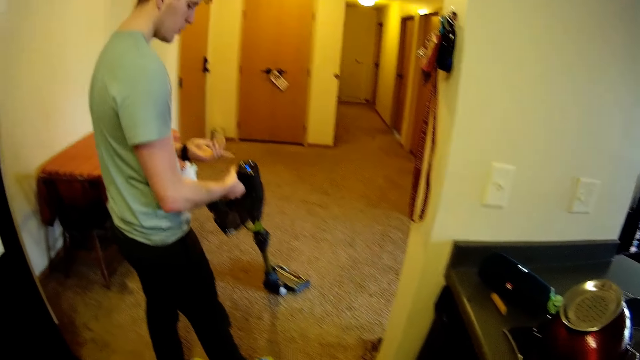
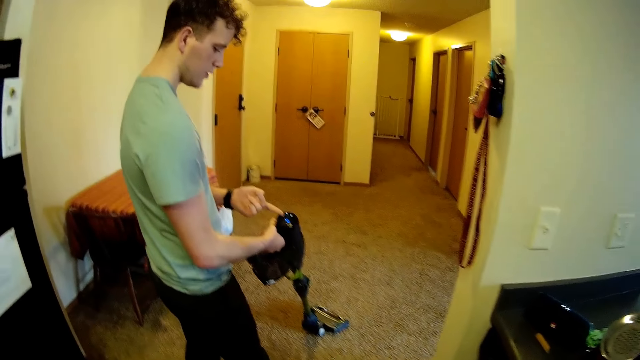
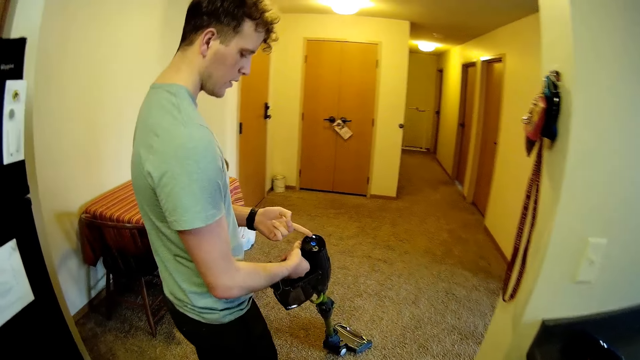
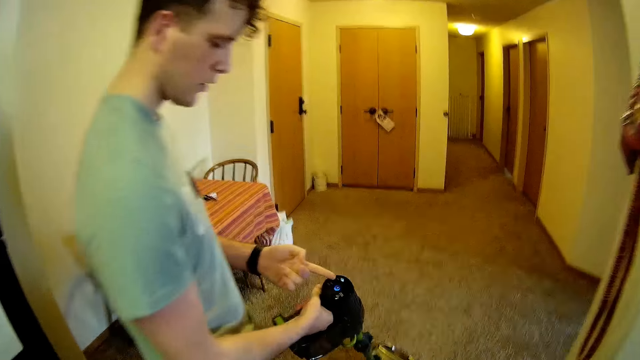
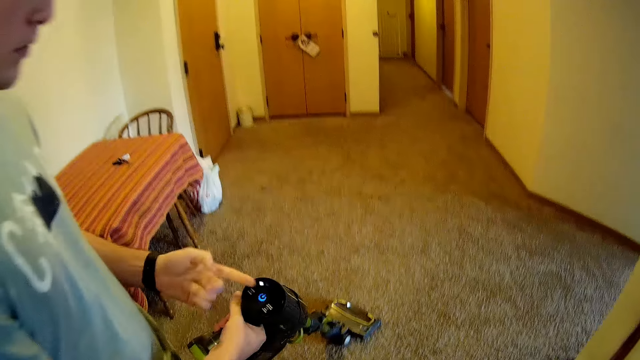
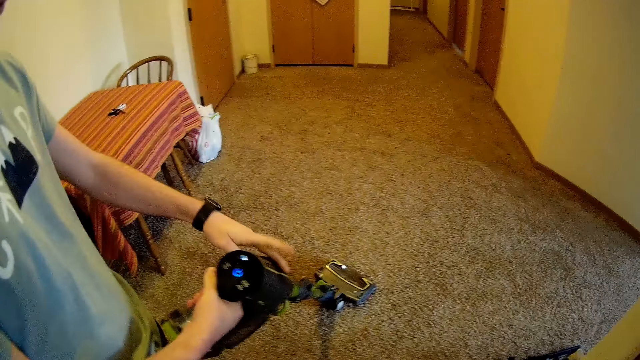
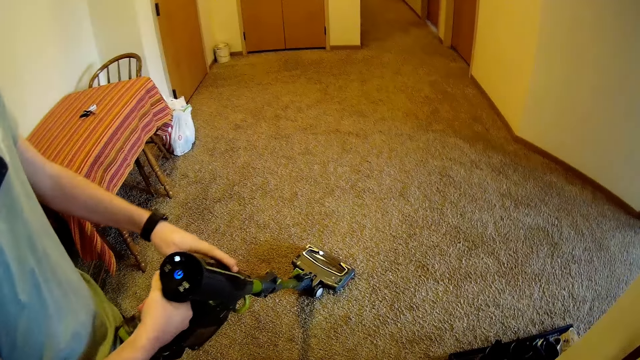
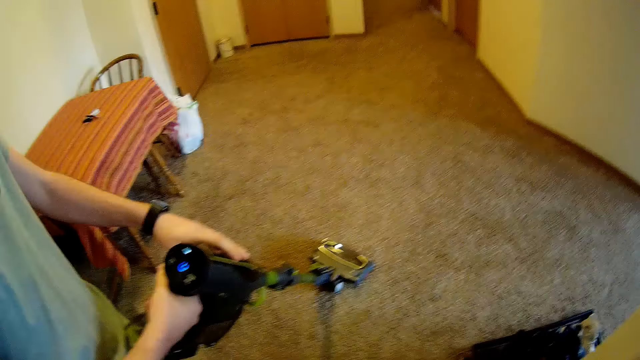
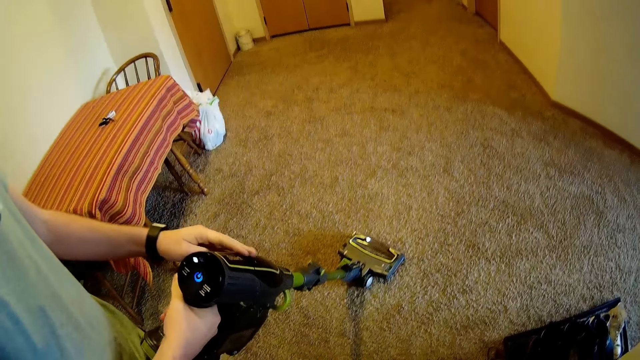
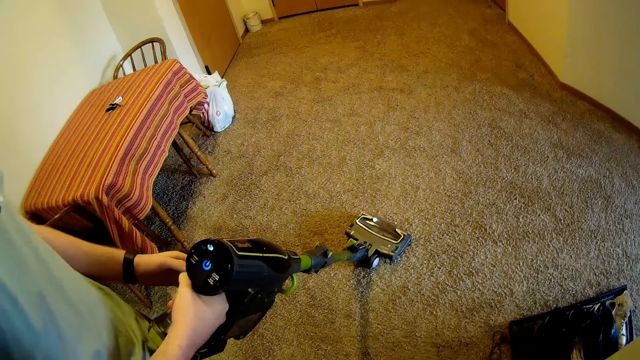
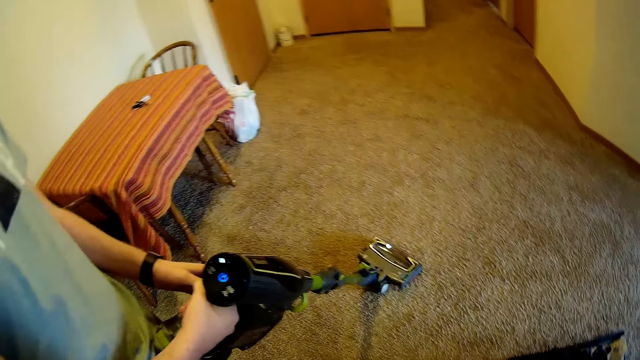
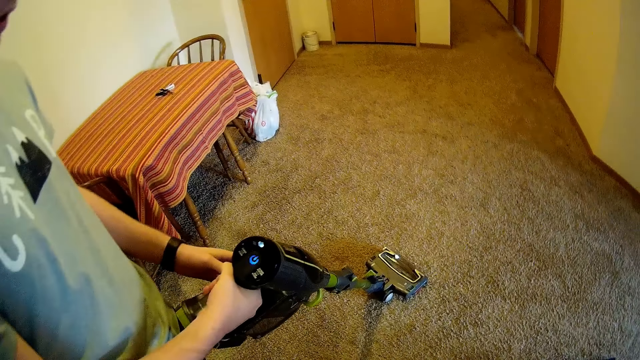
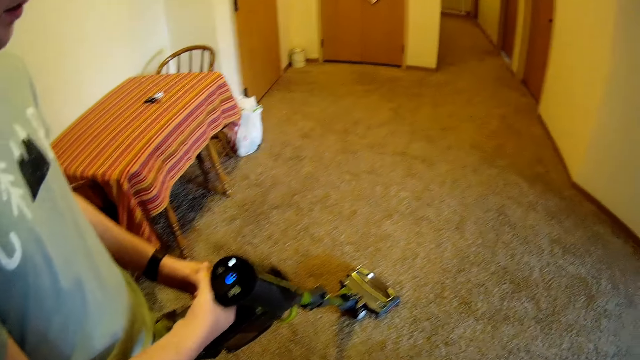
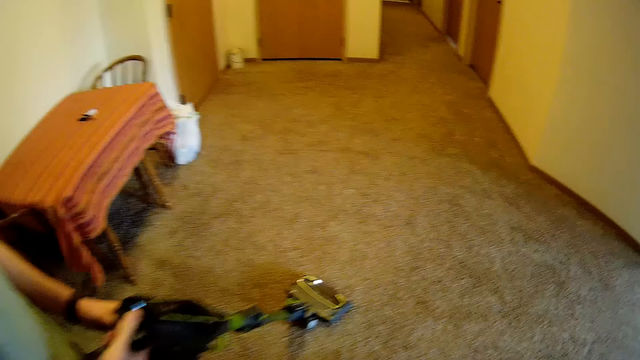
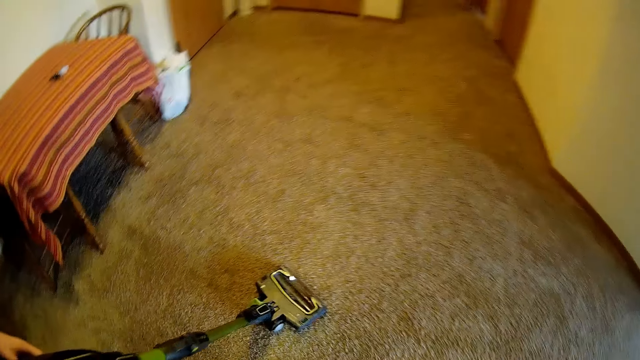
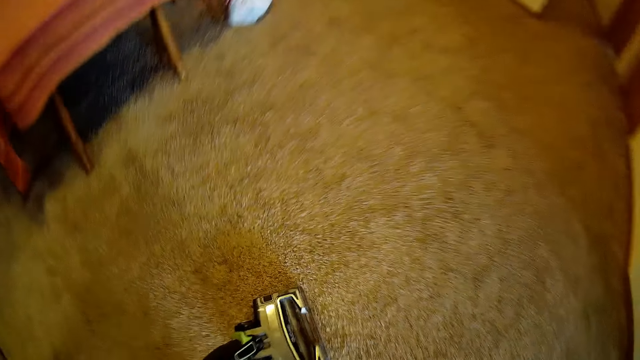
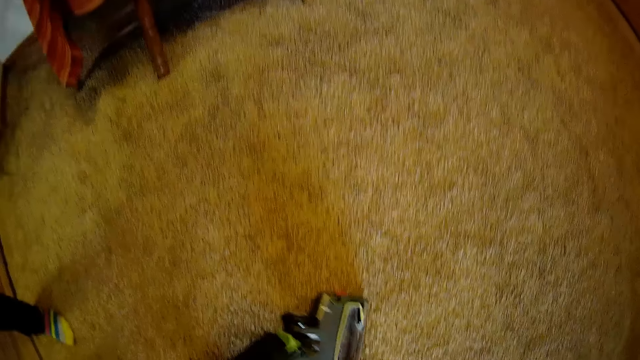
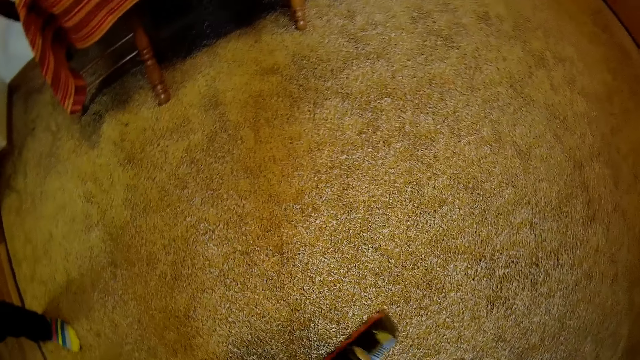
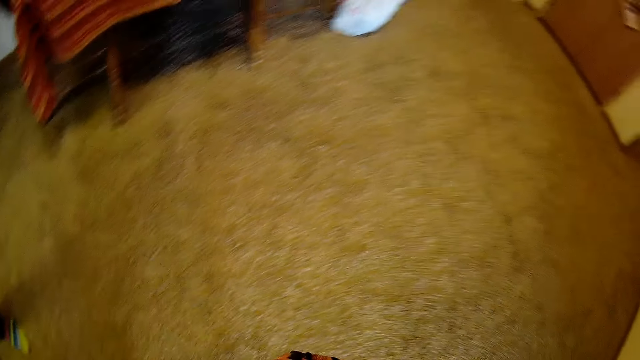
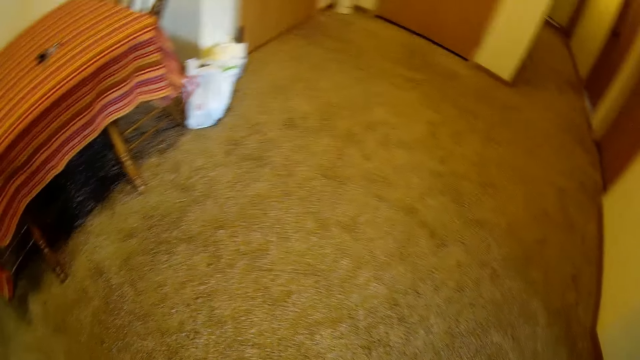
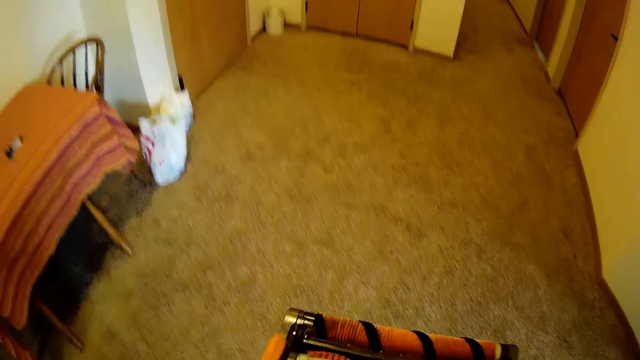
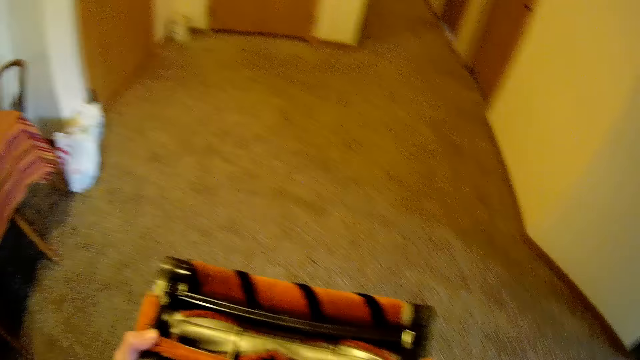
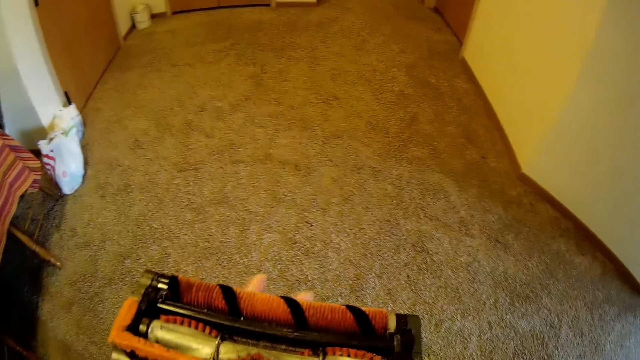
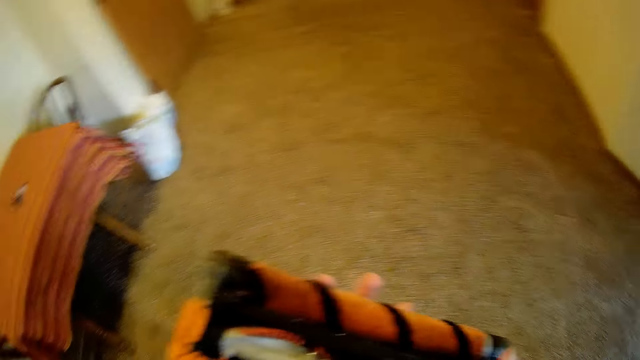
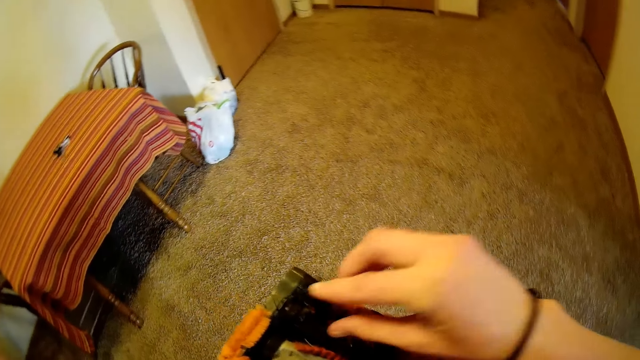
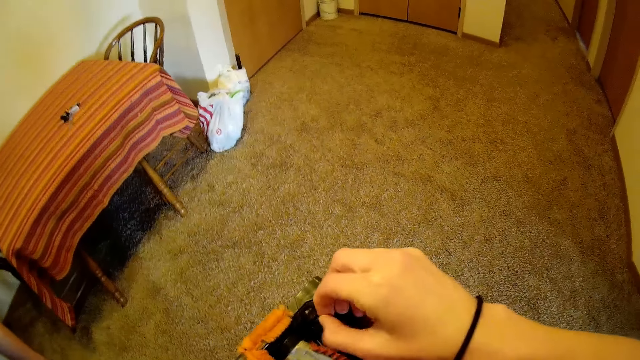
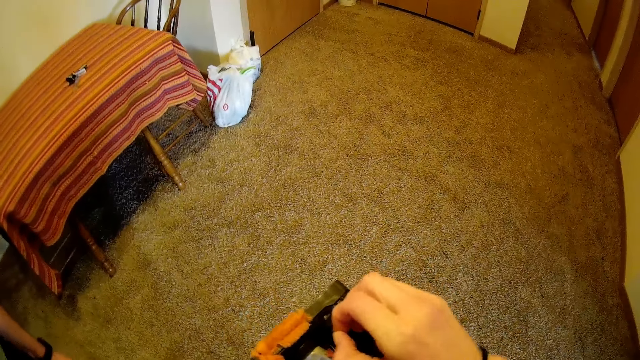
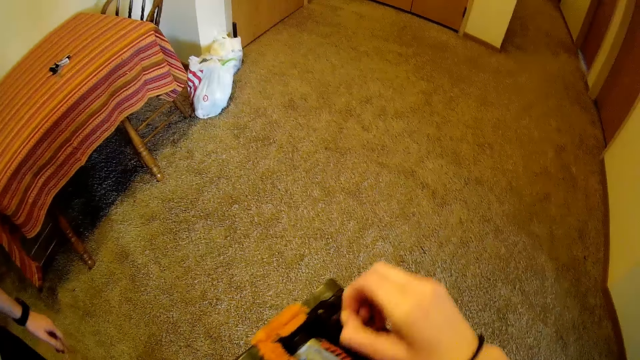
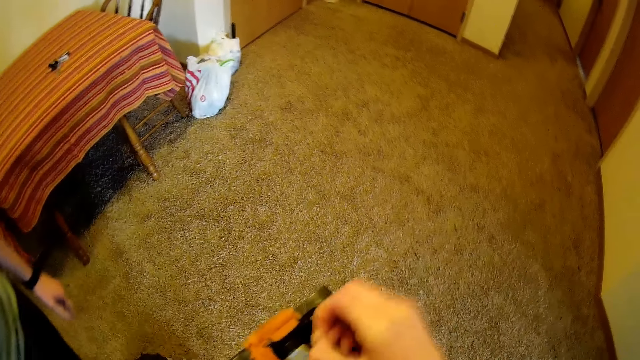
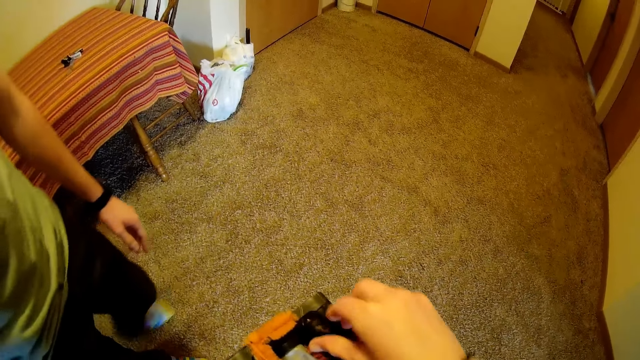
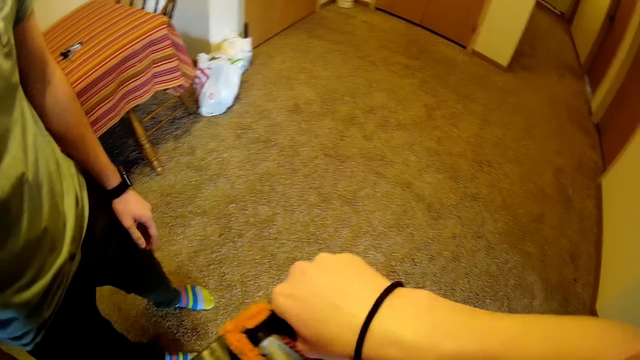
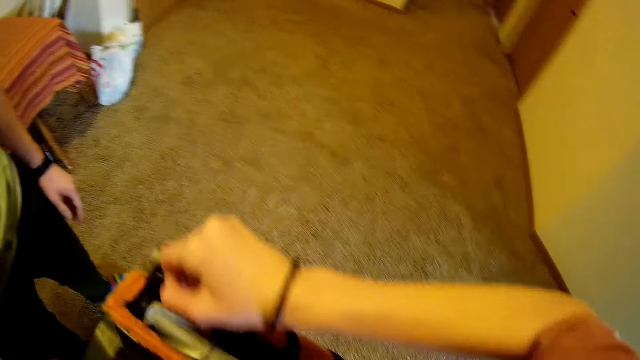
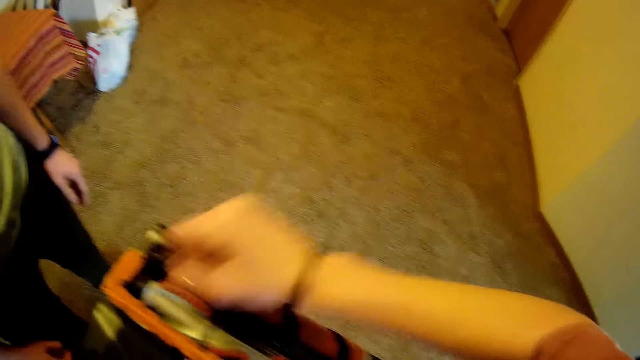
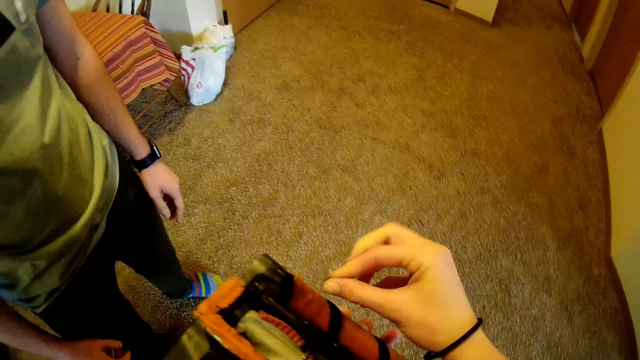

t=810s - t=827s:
The man shows the camera wearer something on the cordless vacuum cleaner. The camera wearer stares at the vacuum cleaner. He picks up the multi surface floor nozzle of the cordless vacuum cleaner with his left hand. He removes dirt under the multi surface floor nozzle of the cordless vacuum cleaner with his right hand. The man stands beside the camera wearer. The camera wearer removes dirt from the vacuum cleaner.

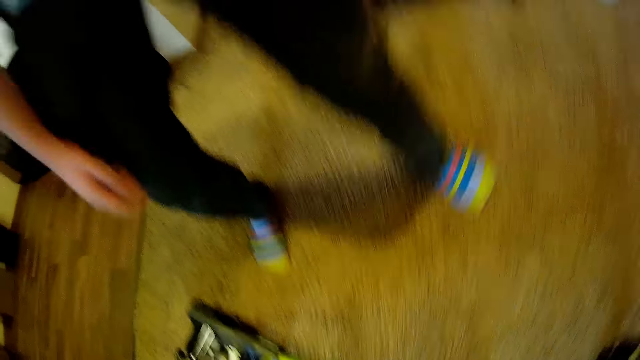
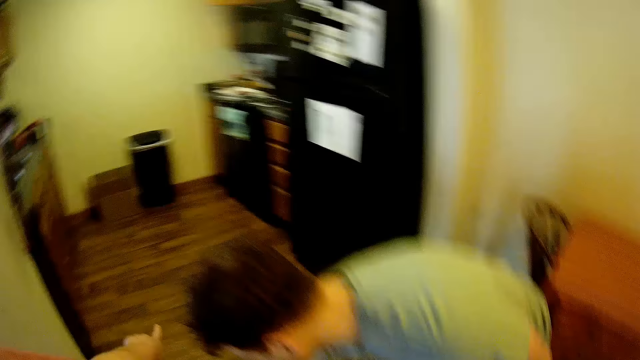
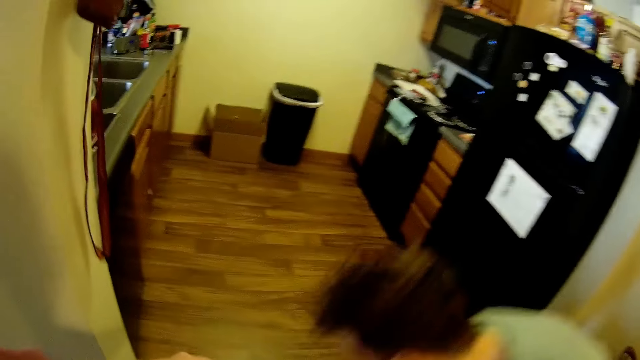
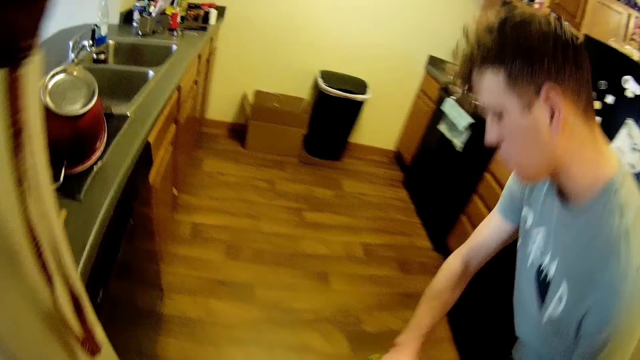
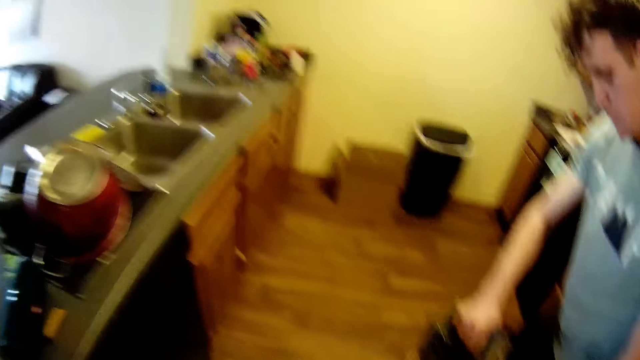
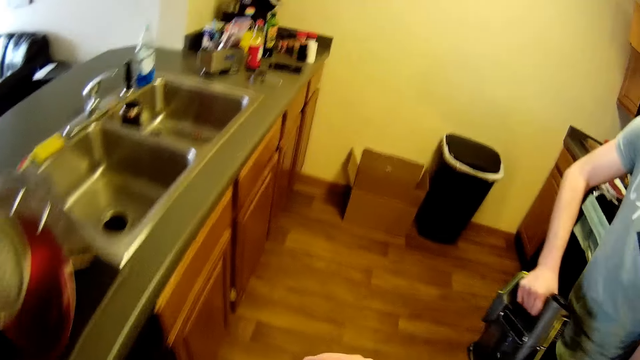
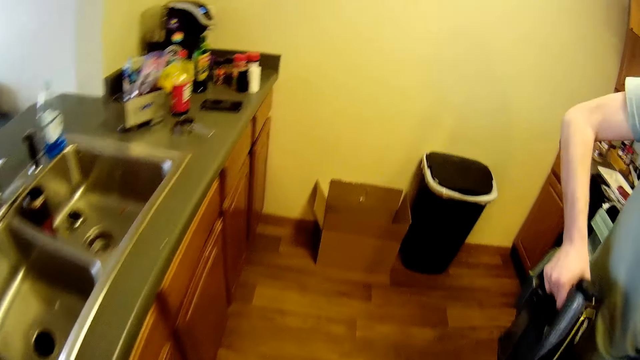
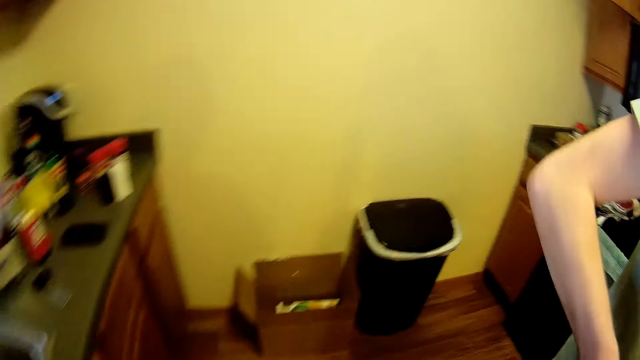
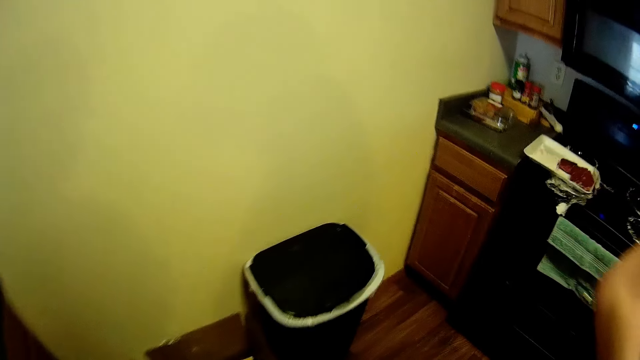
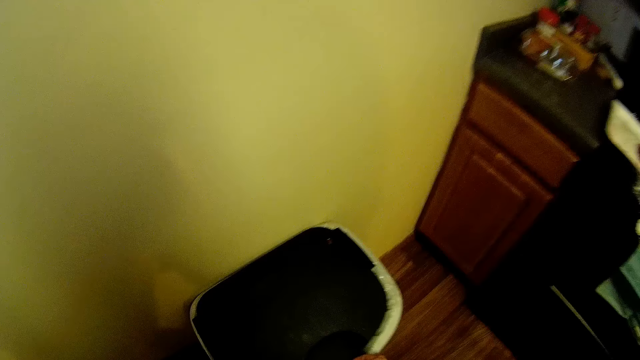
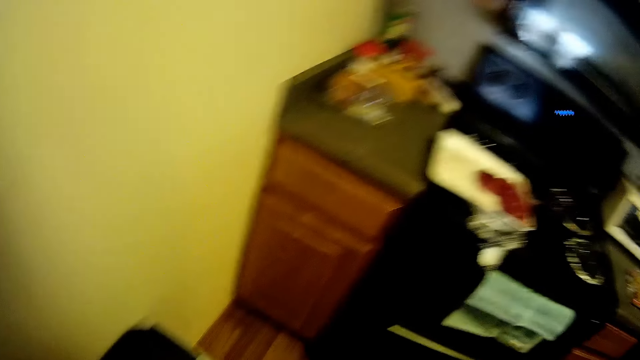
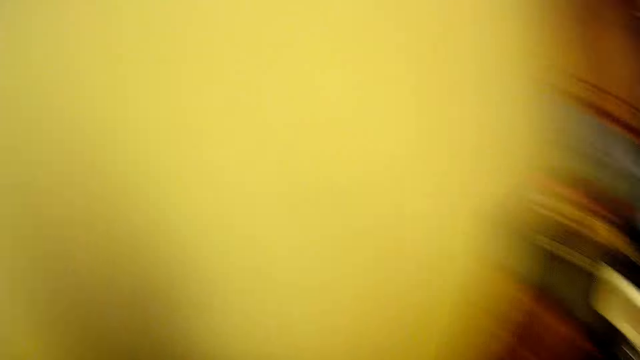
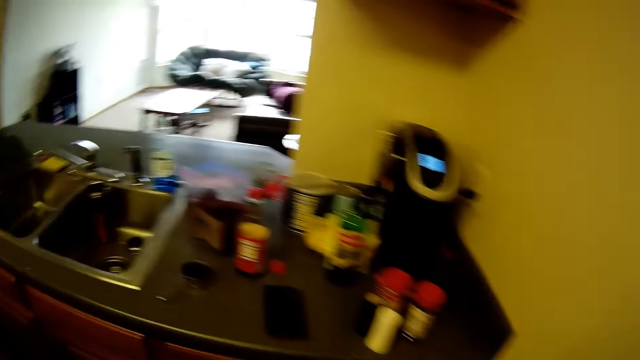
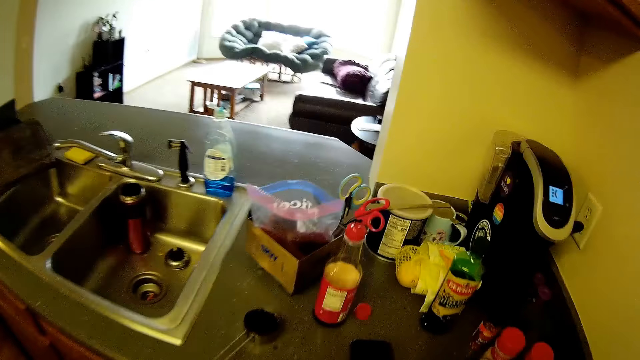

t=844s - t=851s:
The man picks up the cordless vacuum cleaner with his right hand. The camera wearer walks towards a trash can in the kitchen. The man holds the vacuum cleaner. The camera wearer throws dirt into the dustbin and moves the camera around.
